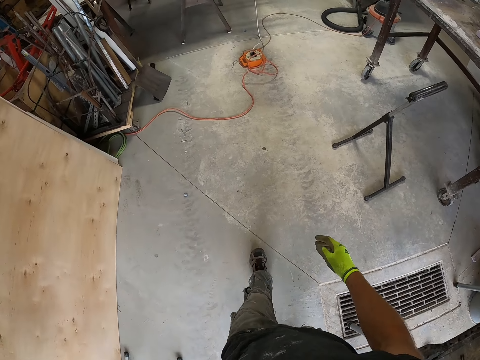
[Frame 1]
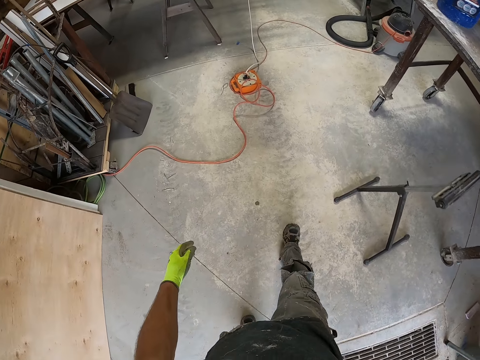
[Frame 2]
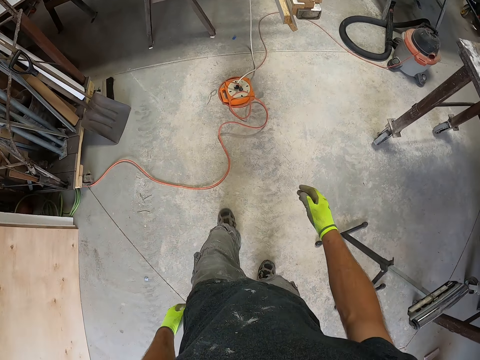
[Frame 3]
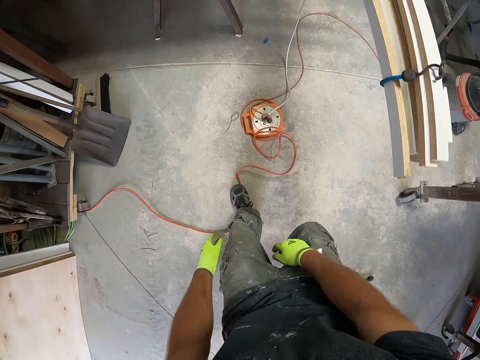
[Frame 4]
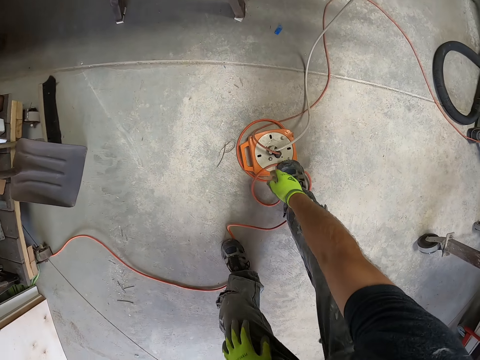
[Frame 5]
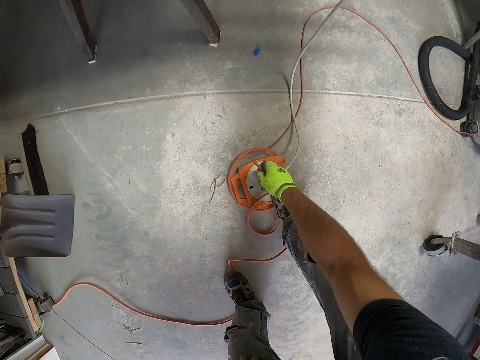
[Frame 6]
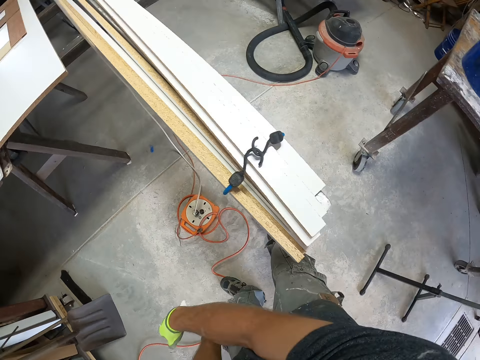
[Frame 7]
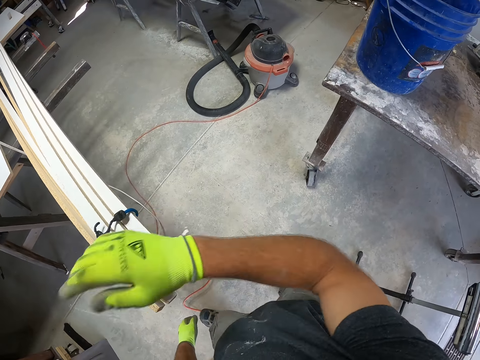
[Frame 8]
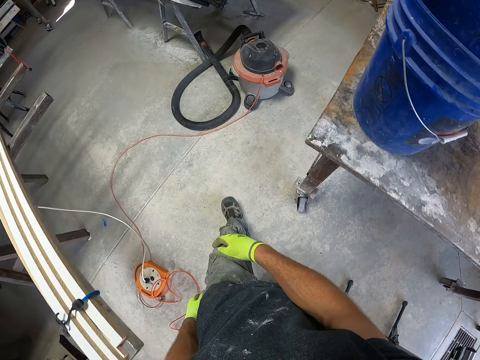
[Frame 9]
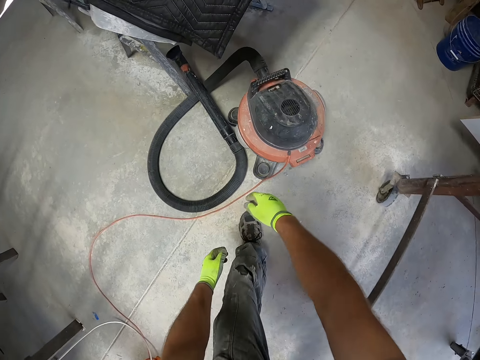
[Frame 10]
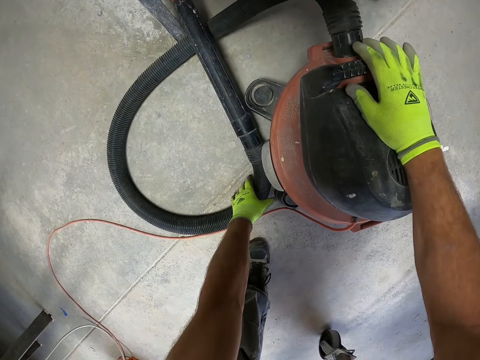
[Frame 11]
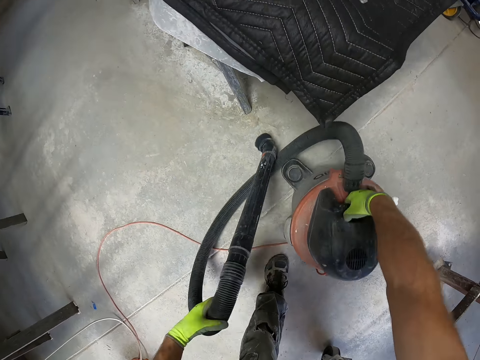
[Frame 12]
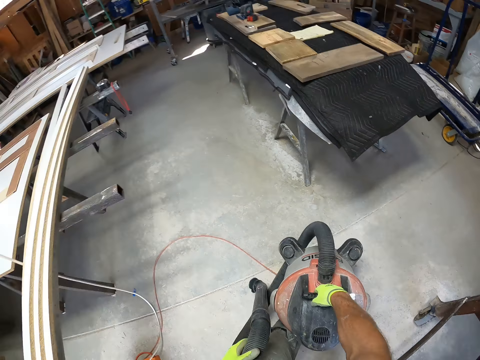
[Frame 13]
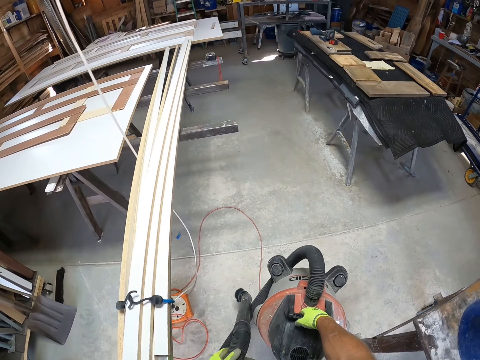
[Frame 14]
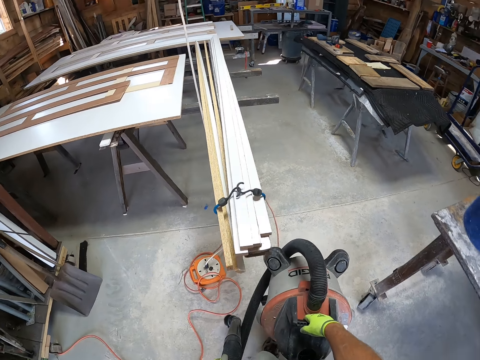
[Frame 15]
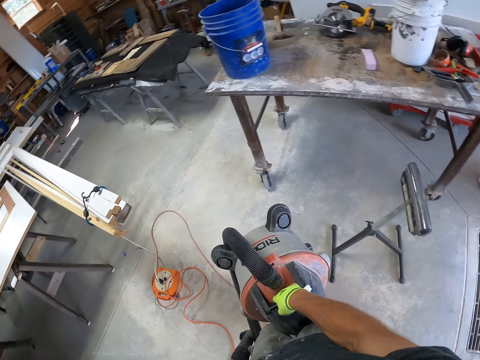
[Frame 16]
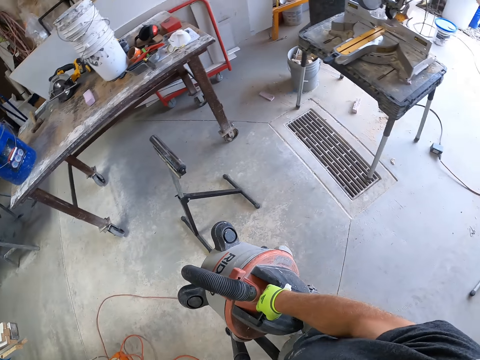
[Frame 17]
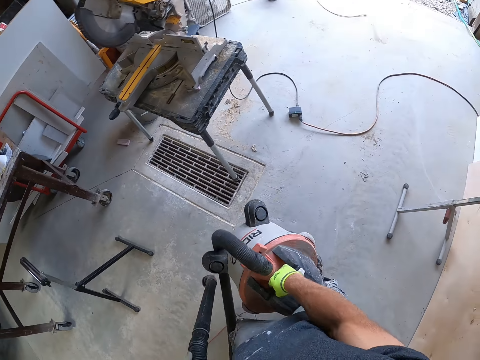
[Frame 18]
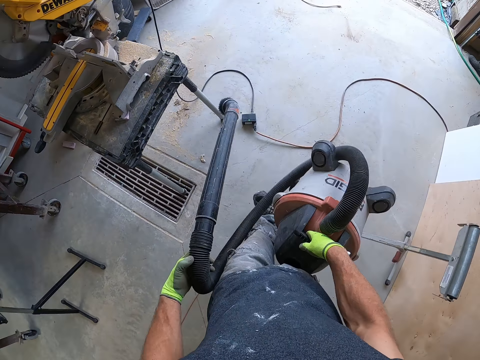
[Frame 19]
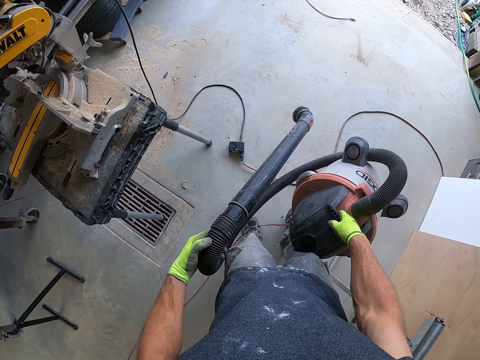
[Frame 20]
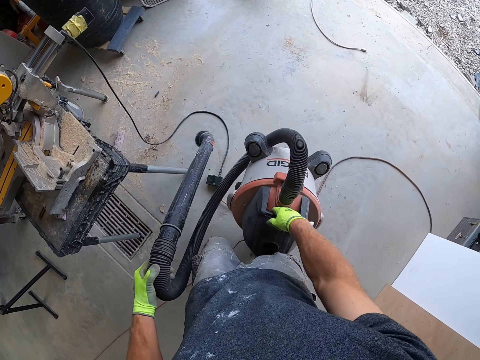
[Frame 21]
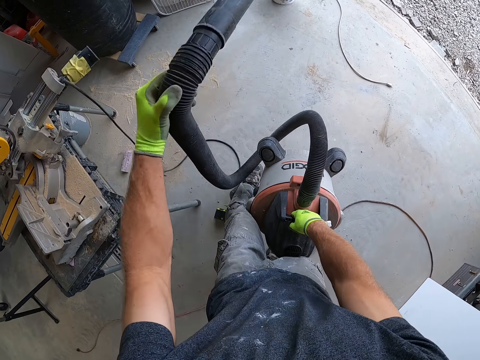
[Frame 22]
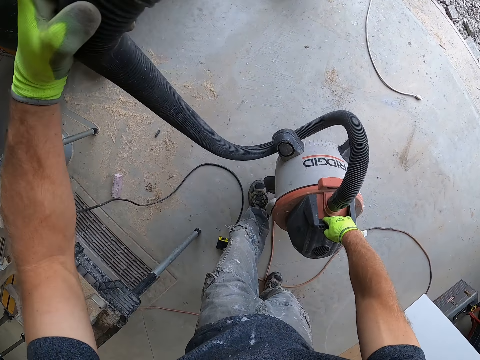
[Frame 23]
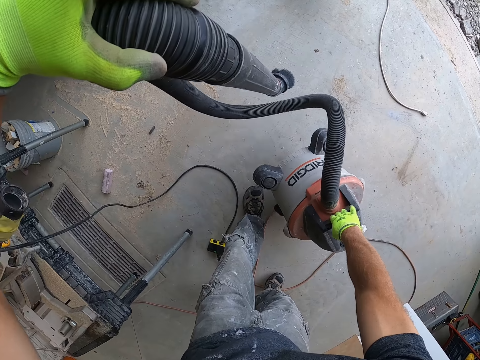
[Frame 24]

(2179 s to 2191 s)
The camera wearer walks away from the adapter. He picks up a second wire from the floor with his right hand. He touches a cable. He carries a shop-vac from the floor with his two hands. He drags something.

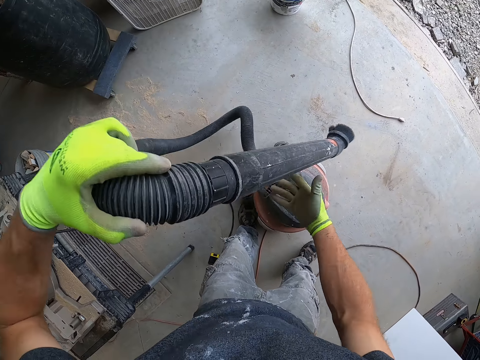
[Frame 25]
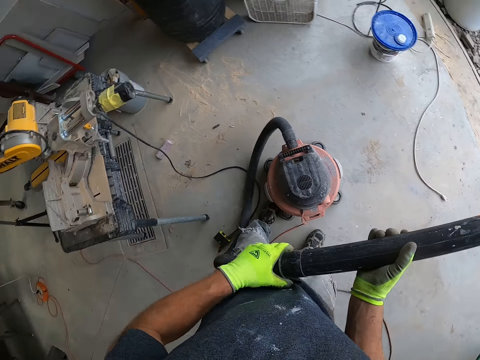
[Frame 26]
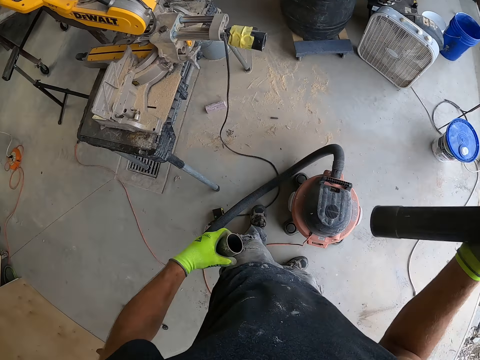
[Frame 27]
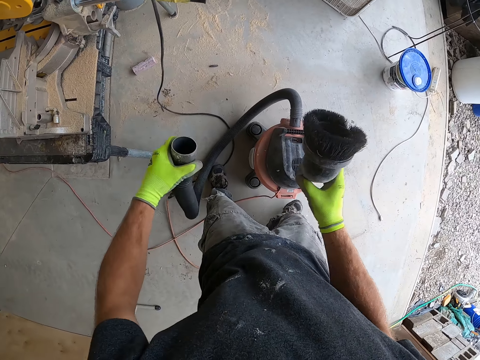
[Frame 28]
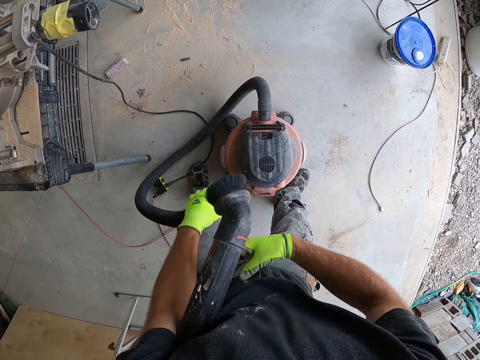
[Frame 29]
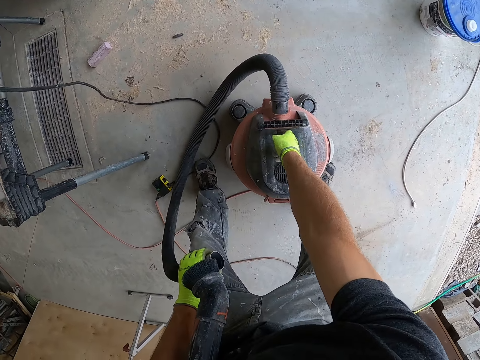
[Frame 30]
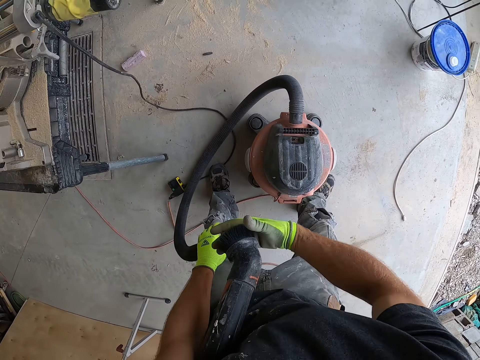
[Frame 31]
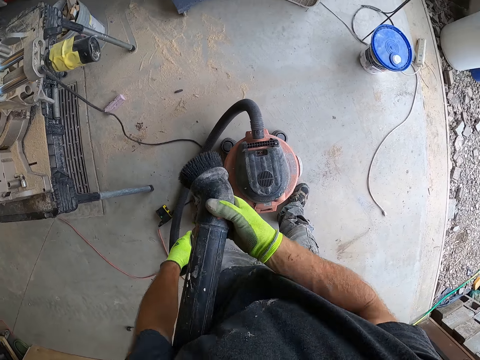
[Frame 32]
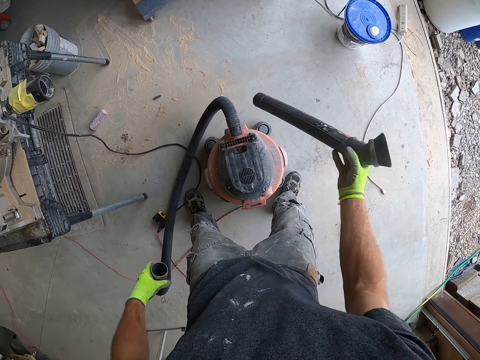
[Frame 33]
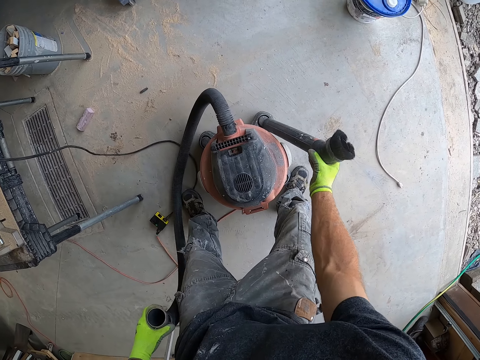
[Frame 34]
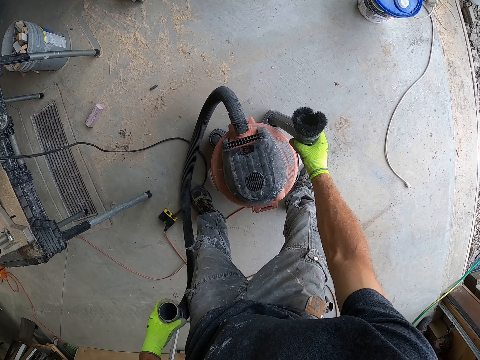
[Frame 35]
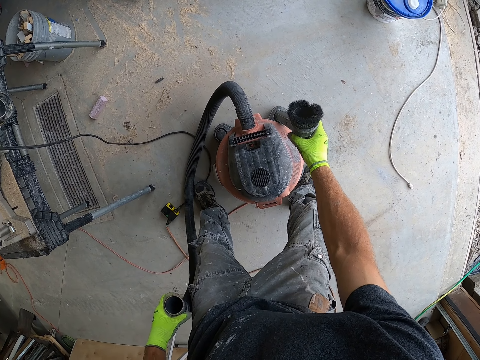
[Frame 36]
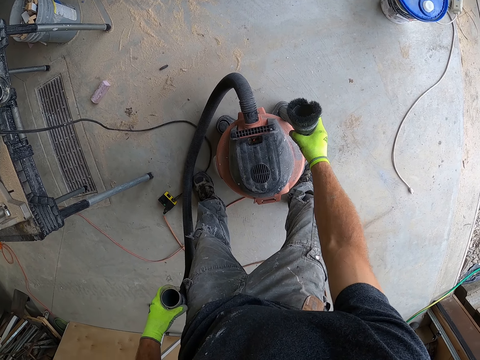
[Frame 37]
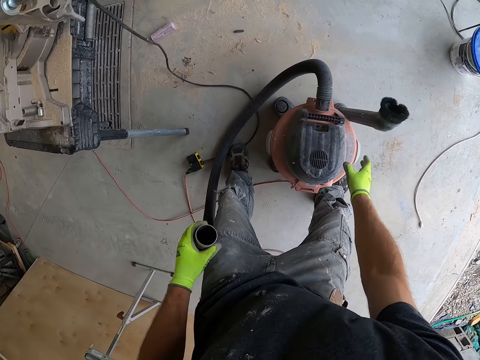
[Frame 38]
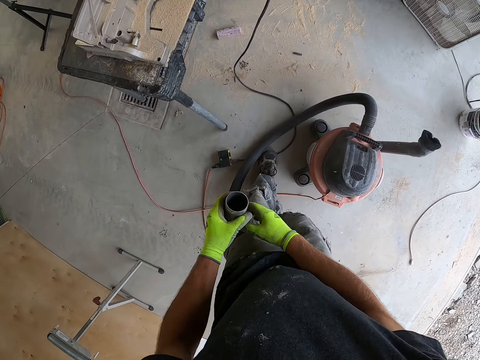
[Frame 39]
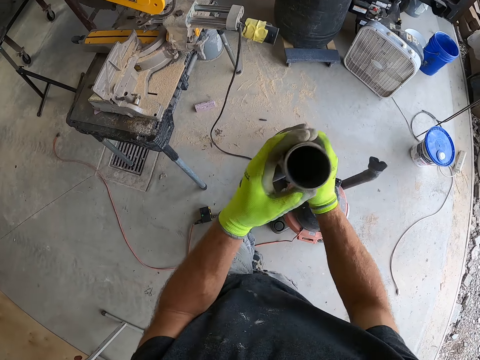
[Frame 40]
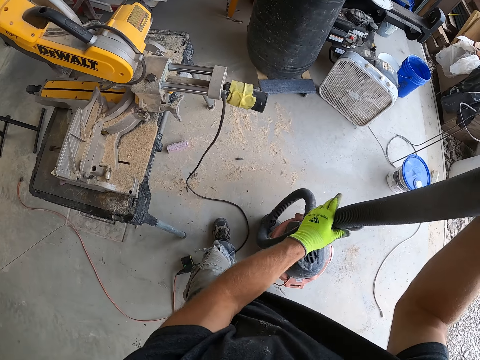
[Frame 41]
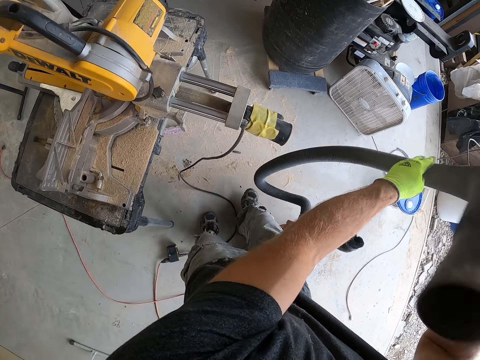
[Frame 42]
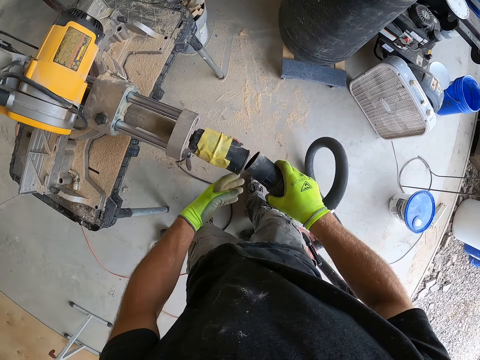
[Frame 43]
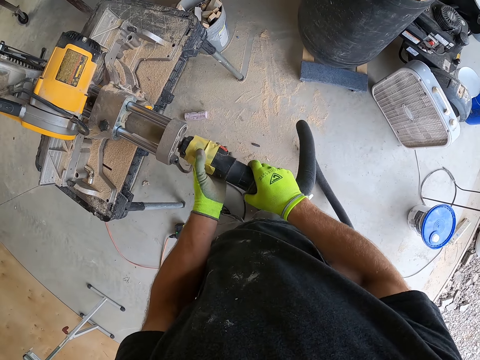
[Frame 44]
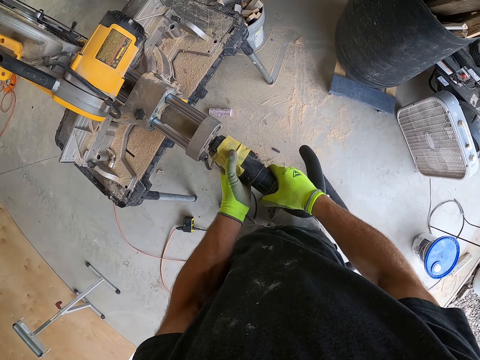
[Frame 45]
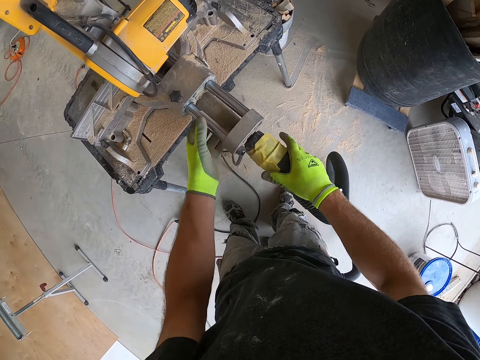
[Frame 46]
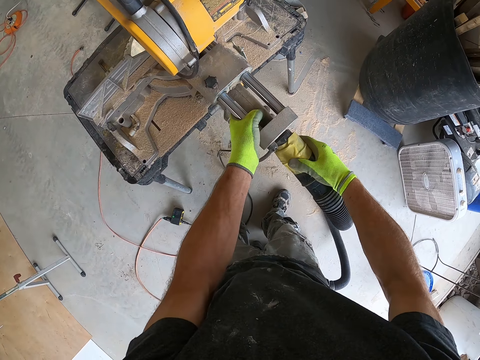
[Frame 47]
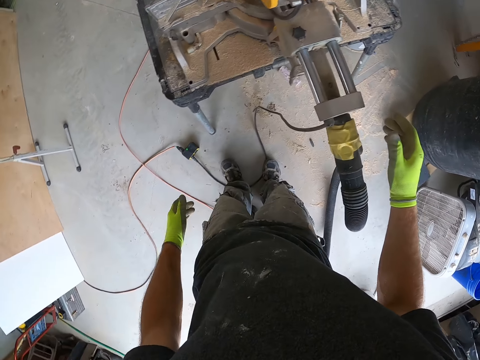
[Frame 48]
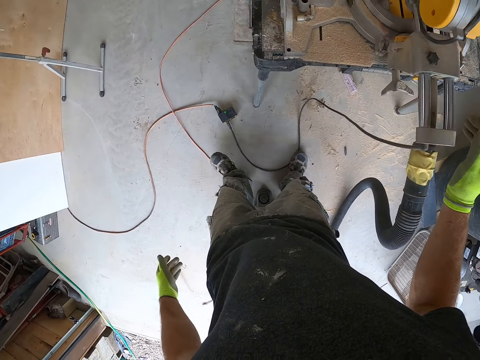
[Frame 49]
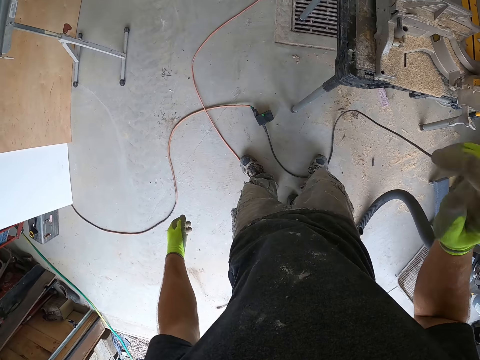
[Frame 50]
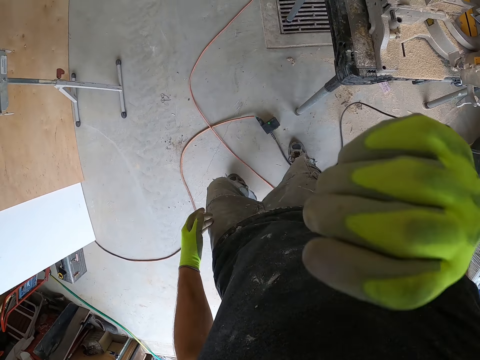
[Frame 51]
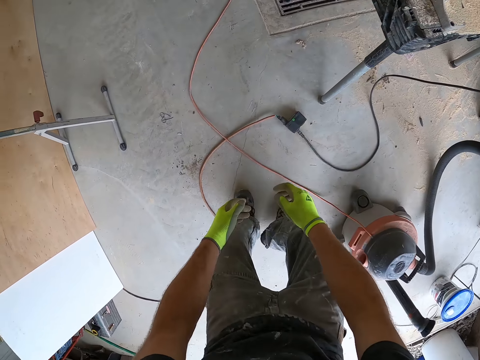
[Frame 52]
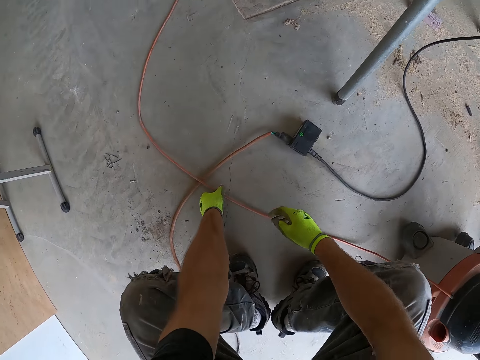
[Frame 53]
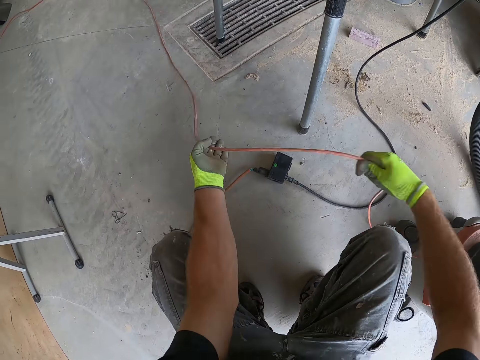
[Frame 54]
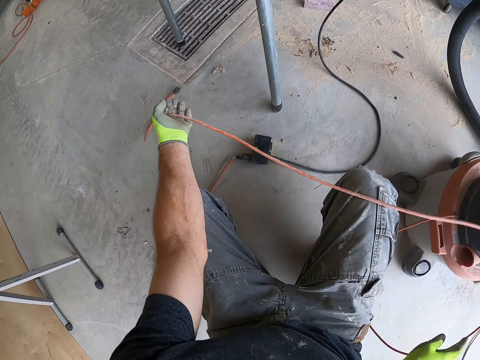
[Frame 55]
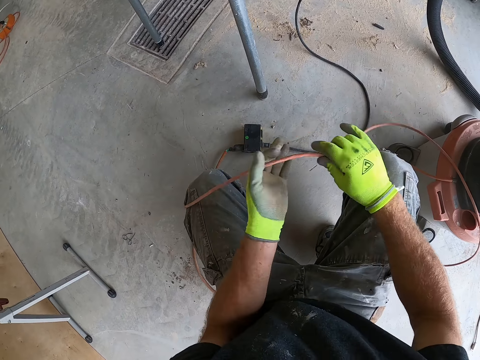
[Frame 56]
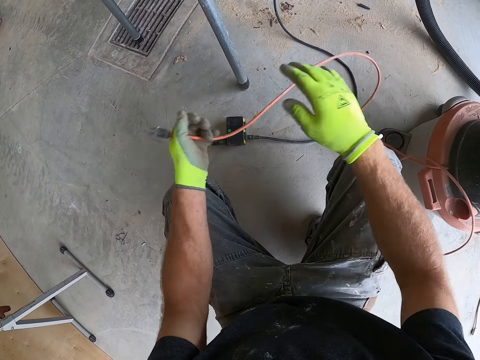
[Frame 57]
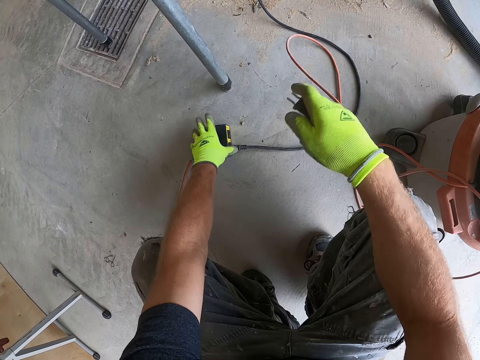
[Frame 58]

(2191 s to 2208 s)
The camera wearer drops the shop-vac on the floor. He detaches the horsehair dust brush from the hose of the shop-vac. He presses a button on something. He touches the top of the shop-vac with his right hand. He places the horsehair dust brush on the shop-vac. He connects the hose of the shop-vac to a bench grinder. He walks. He touches his face. He raises the first wire from the floor. He pulls the cable.
